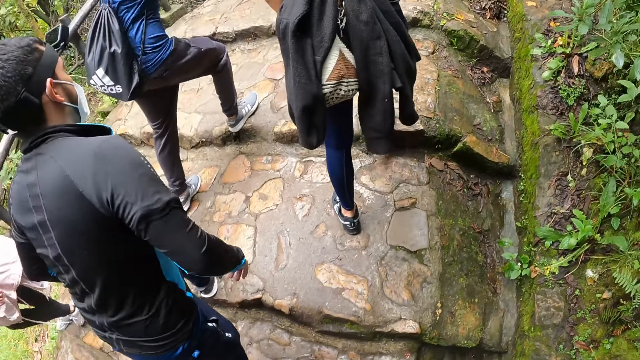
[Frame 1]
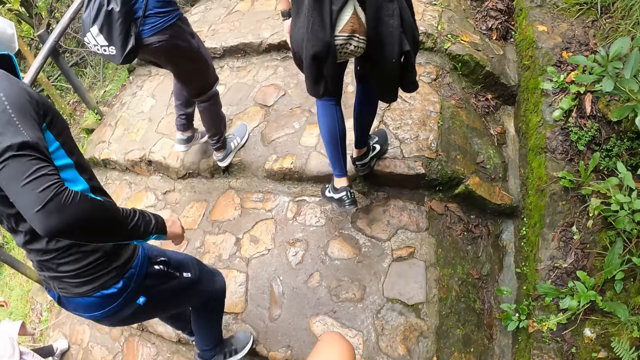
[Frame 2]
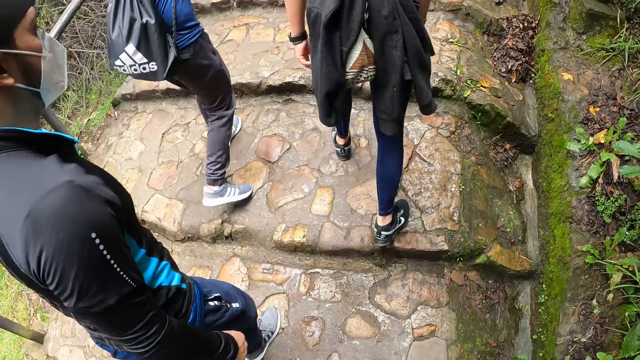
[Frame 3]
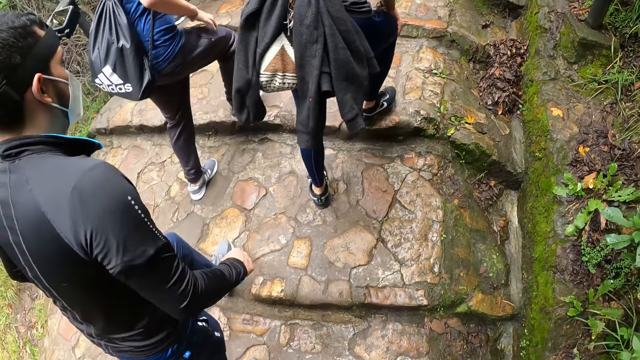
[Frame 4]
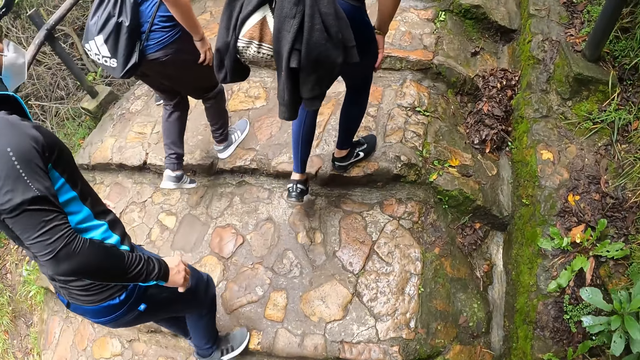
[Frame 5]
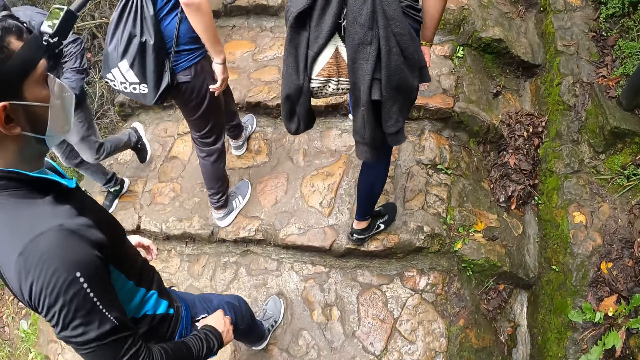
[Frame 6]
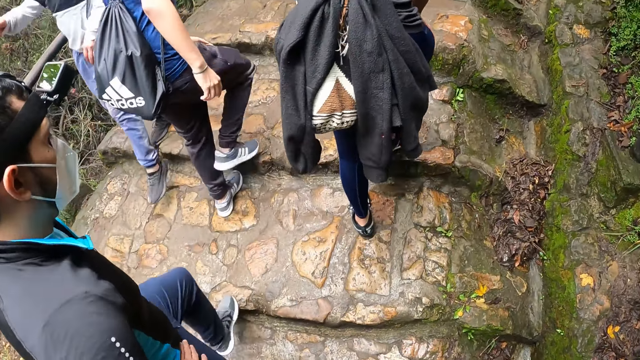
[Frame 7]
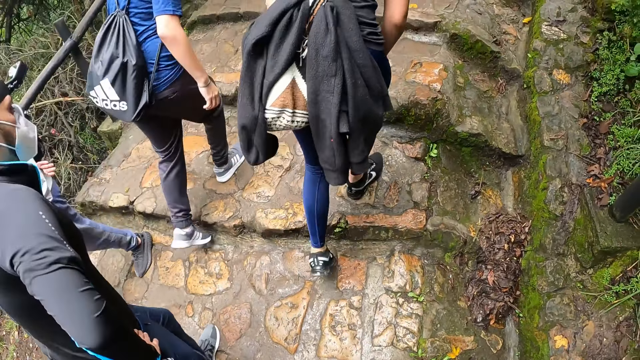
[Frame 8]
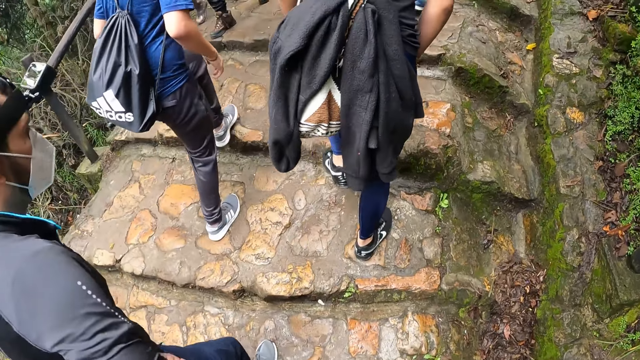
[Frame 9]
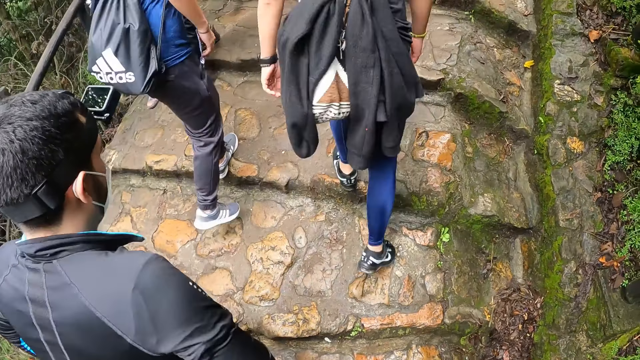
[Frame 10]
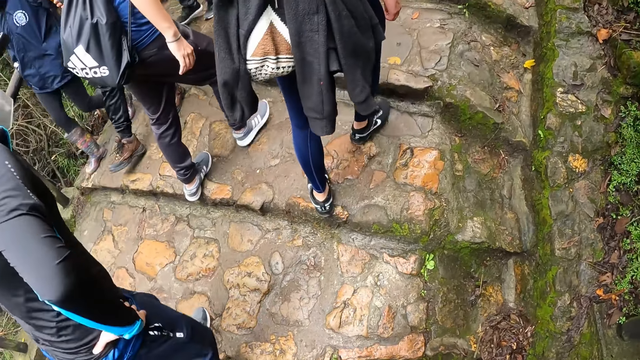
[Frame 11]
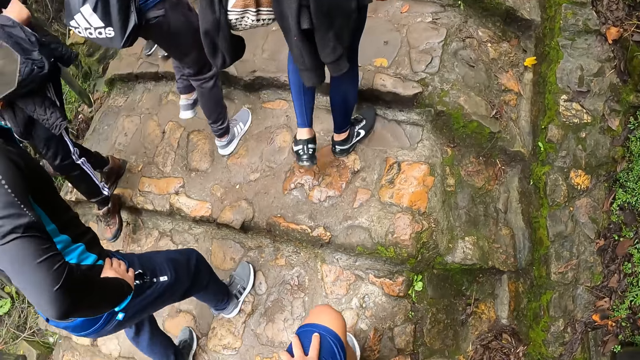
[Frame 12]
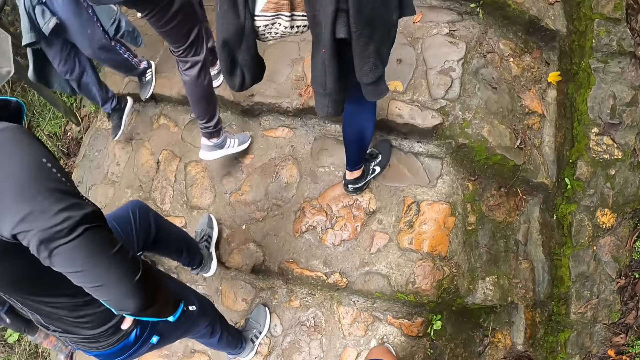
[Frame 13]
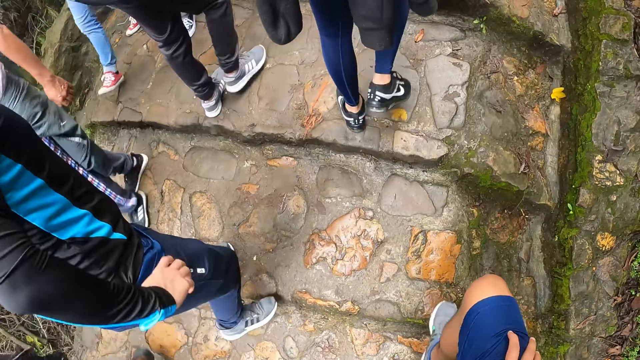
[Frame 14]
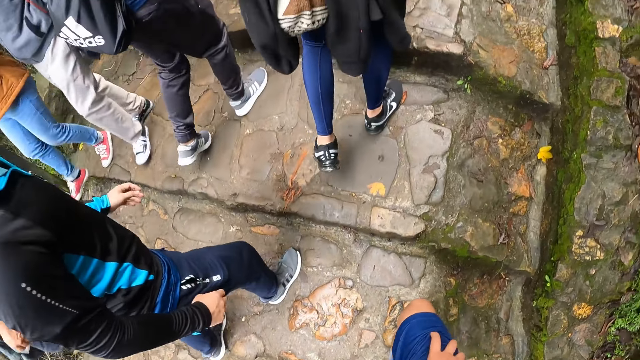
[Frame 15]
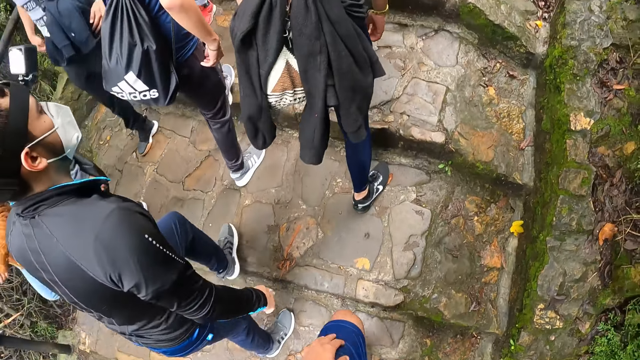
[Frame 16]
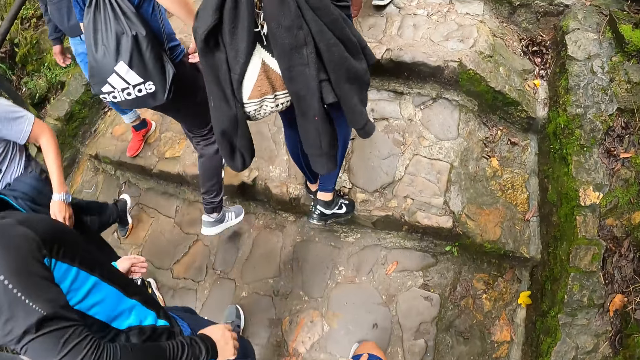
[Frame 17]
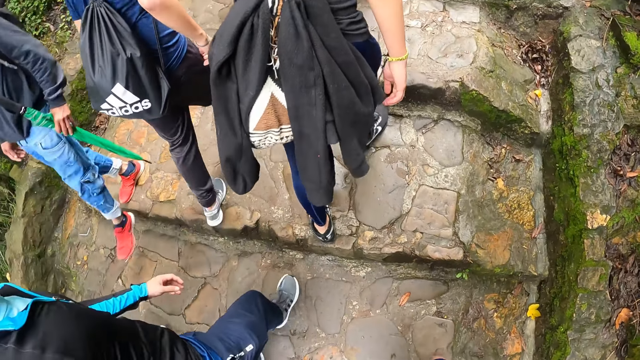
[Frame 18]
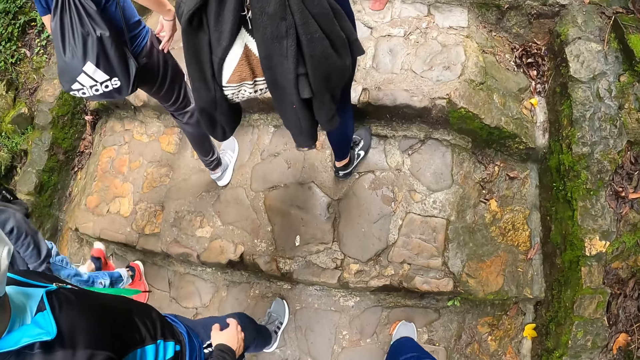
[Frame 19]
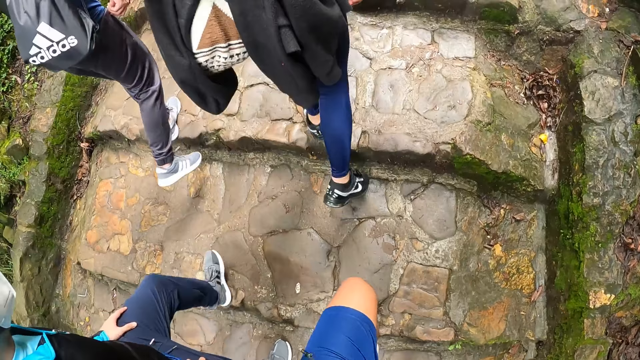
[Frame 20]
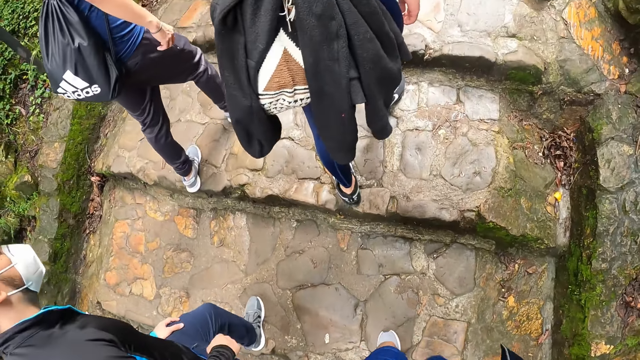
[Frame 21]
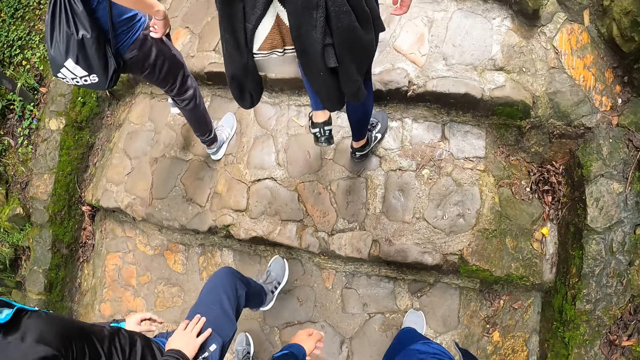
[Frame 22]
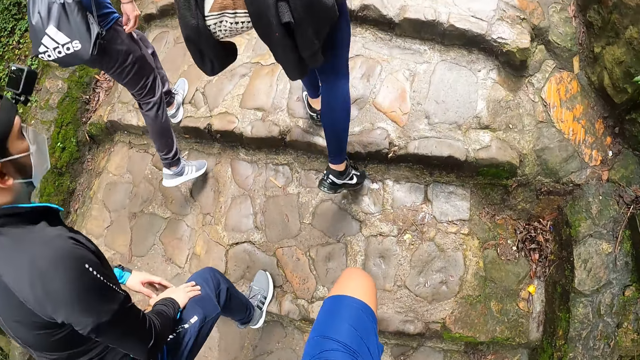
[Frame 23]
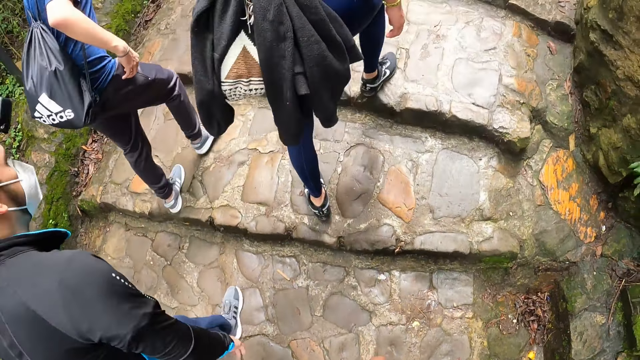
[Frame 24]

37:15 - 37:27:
A man touches his knee with his right hand. Another man holds his waist with his right hand. The other man removes his right hand from his waist.

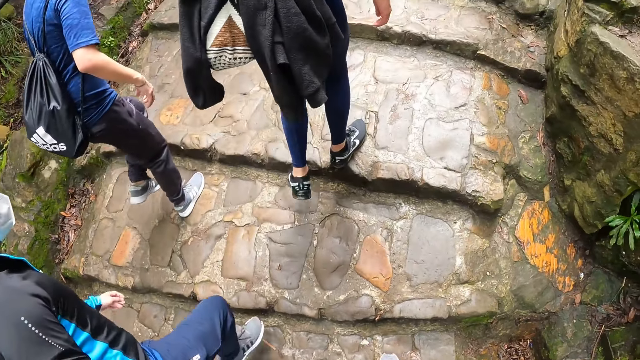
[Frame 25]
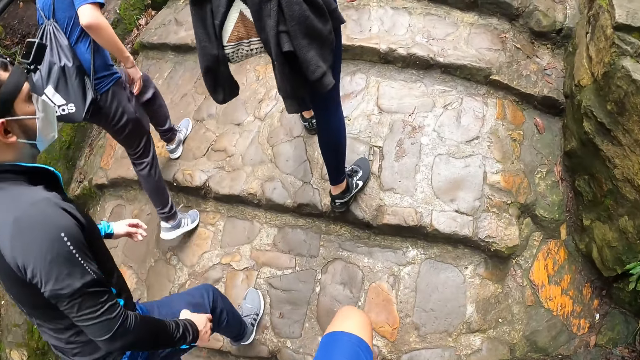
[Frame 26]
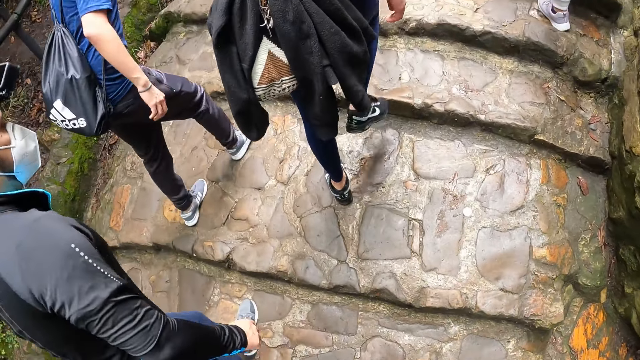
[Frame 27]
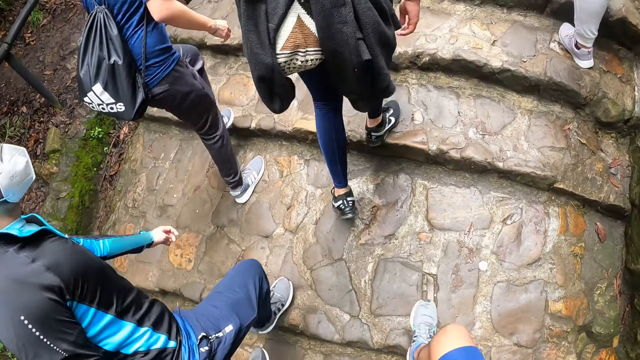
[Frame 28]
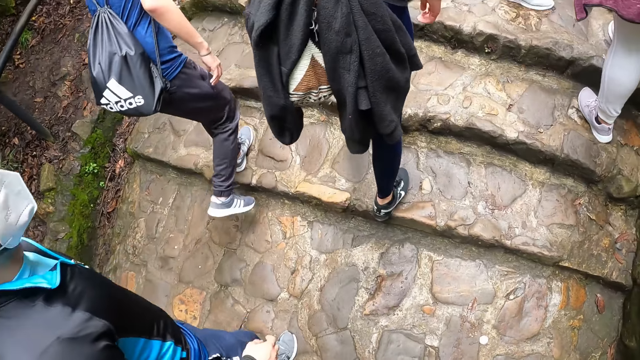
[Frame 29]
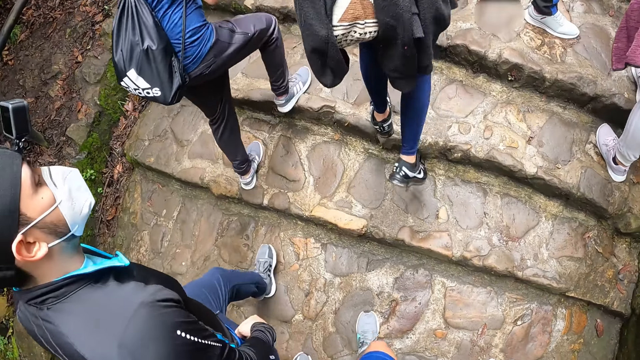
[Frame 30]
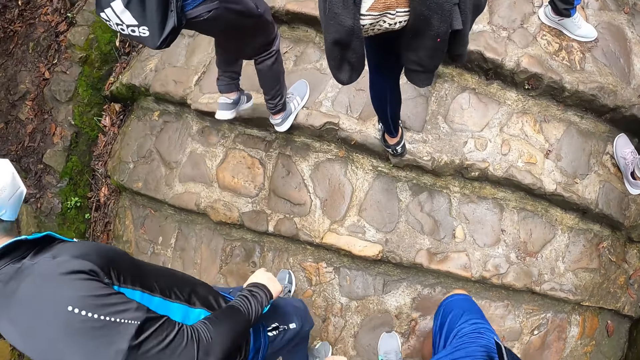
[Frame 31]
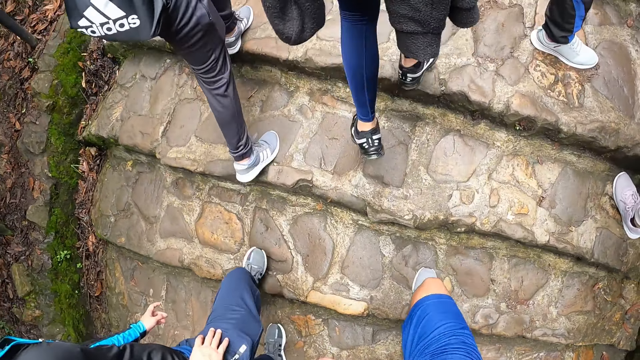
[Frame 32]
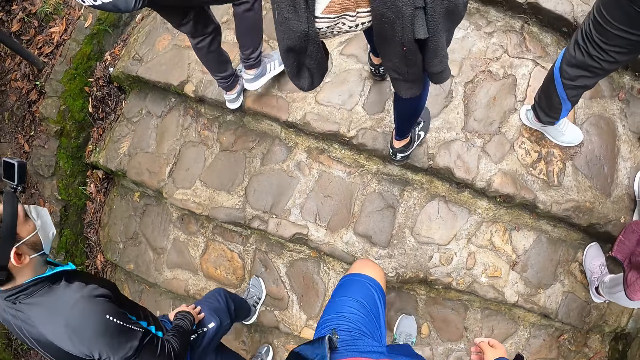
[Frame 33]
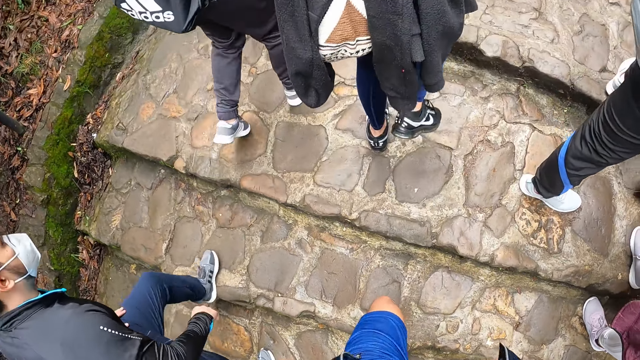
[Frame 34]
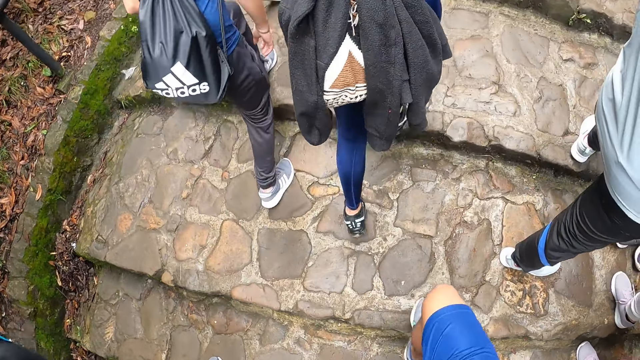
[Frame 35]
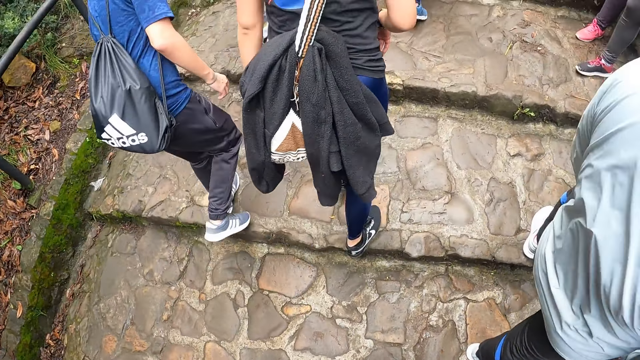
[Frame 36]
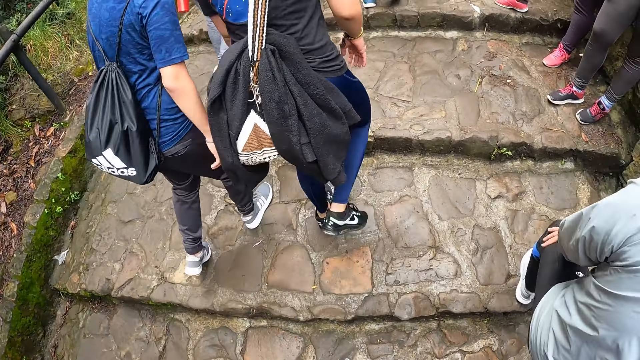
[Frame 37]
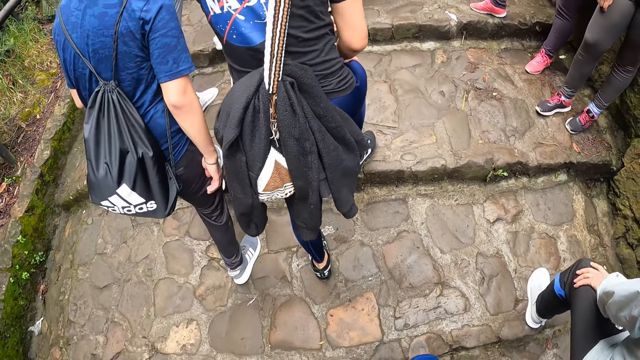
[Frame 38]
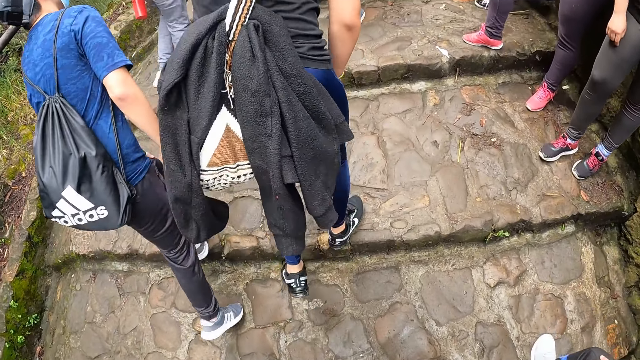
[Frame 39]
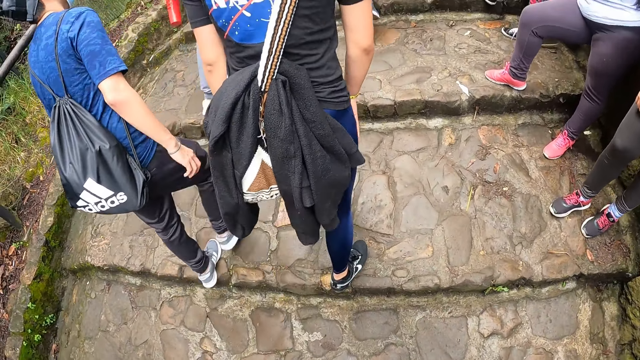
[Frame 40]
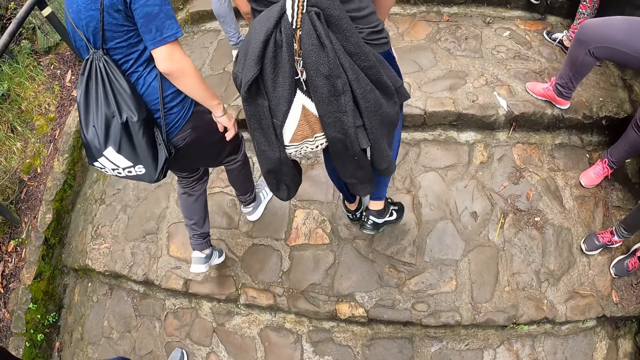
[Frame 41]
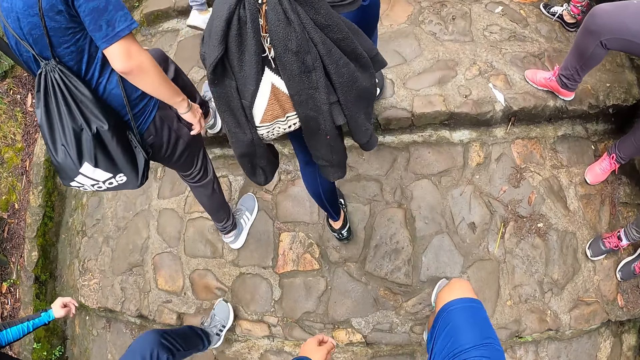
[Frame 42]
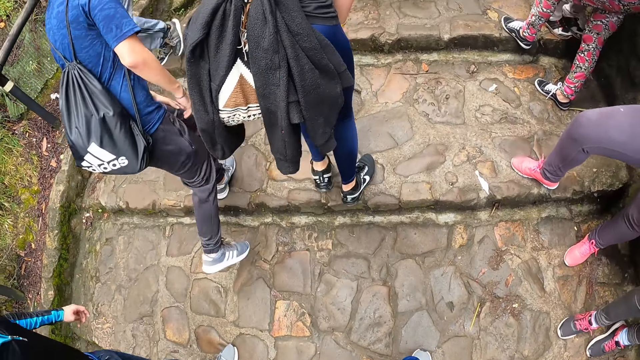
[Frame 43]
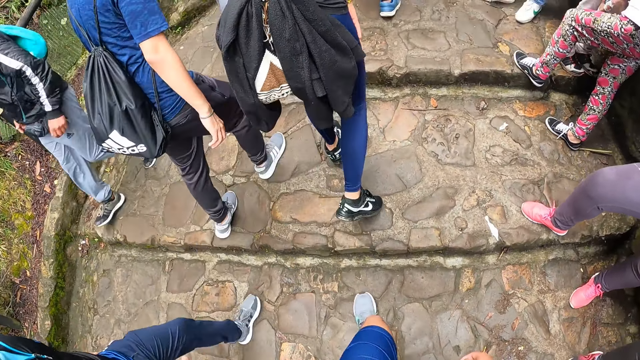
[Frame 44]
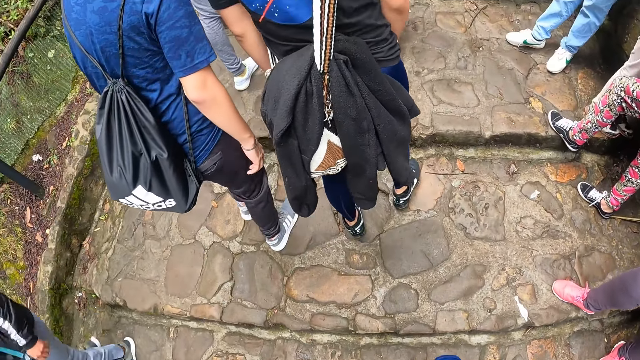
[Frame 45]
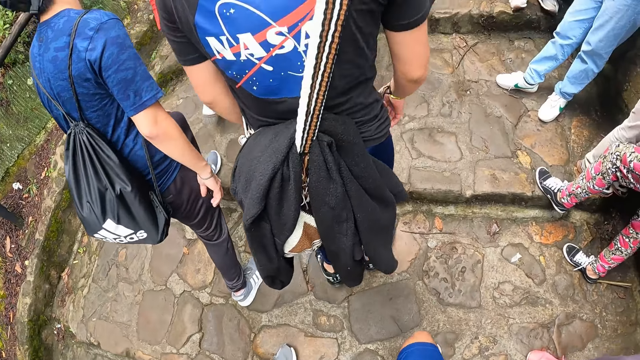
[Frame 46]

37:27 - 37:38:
A man touches his knee with his right hand.
